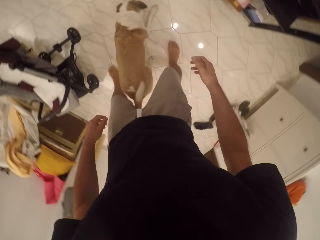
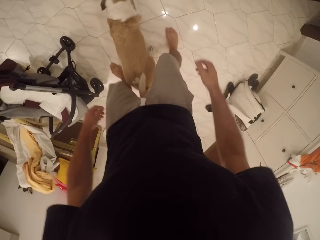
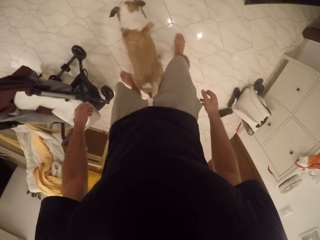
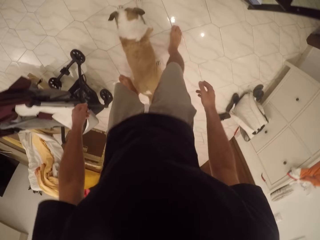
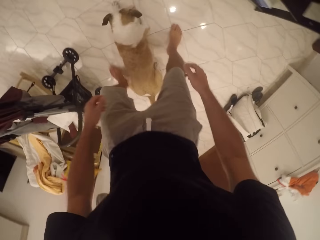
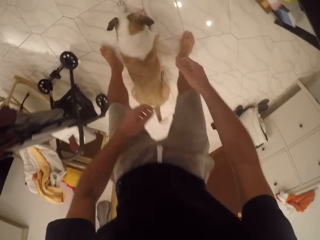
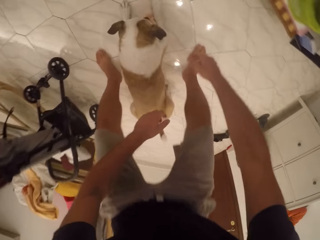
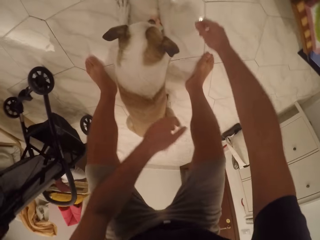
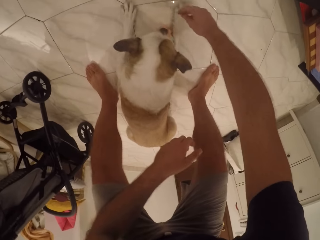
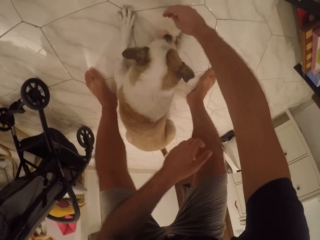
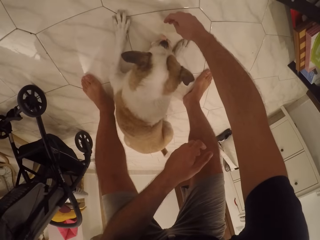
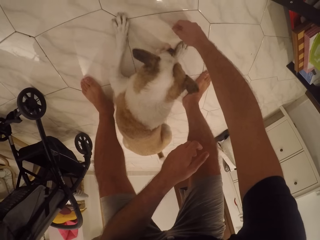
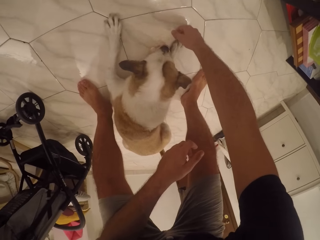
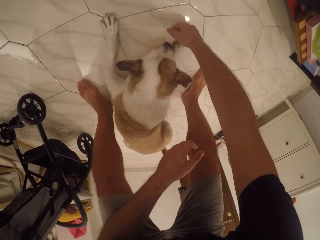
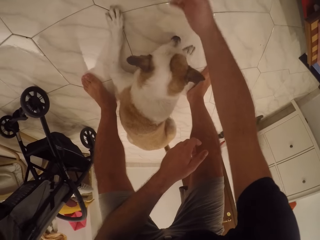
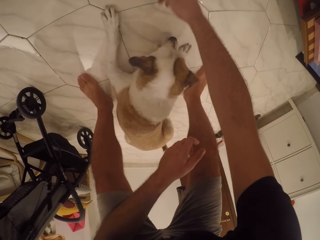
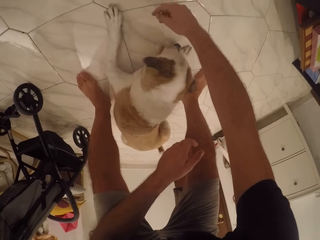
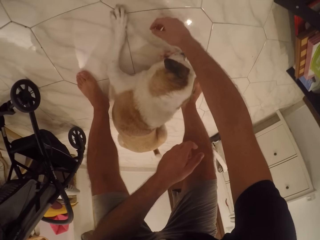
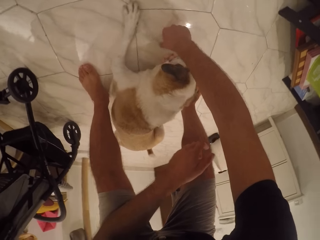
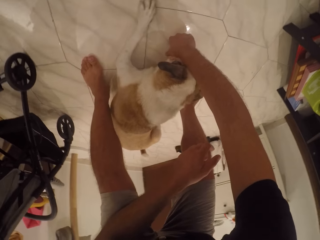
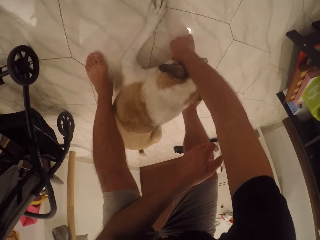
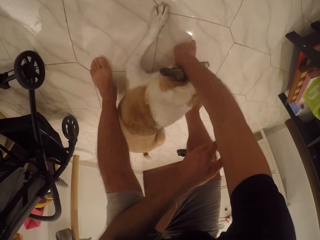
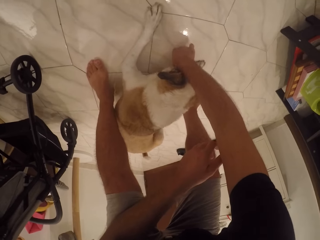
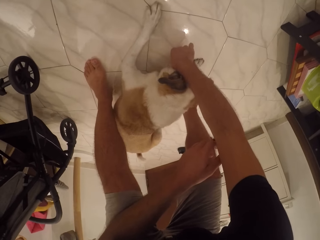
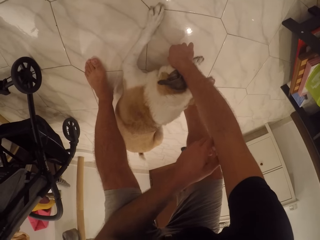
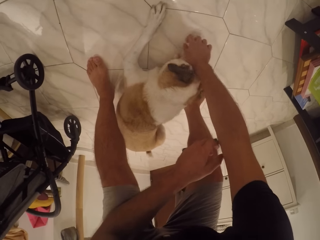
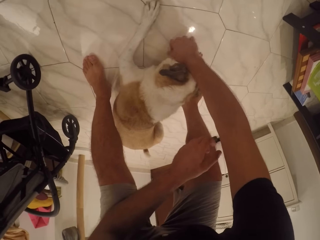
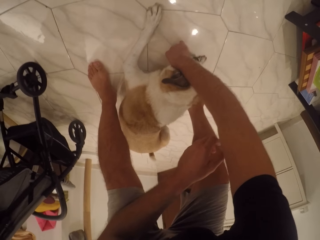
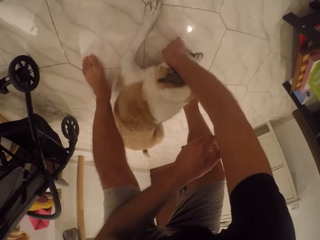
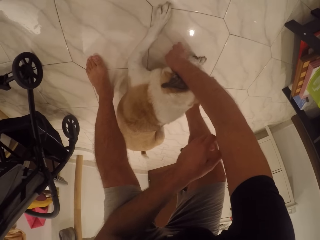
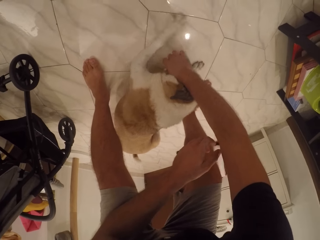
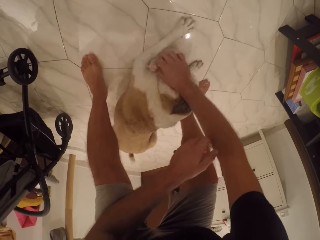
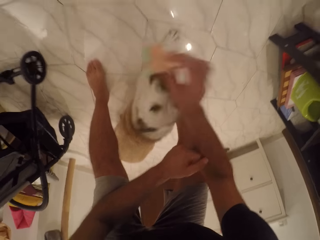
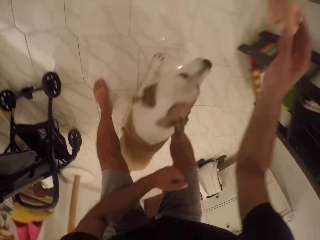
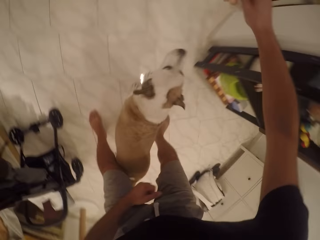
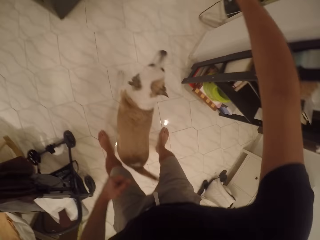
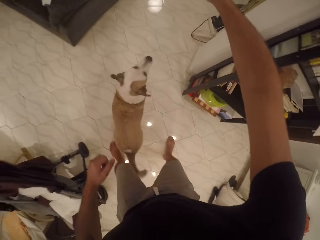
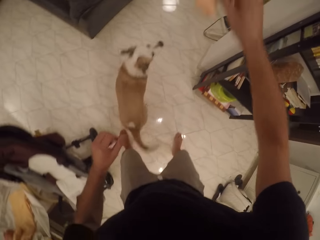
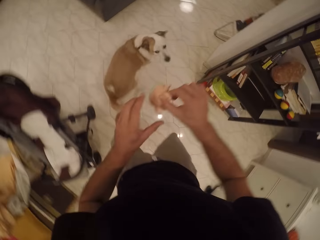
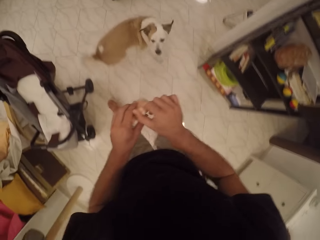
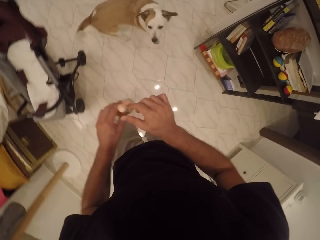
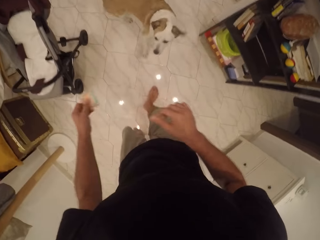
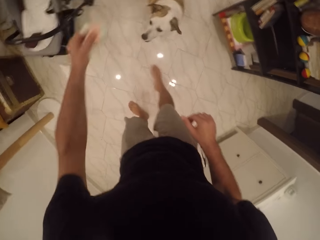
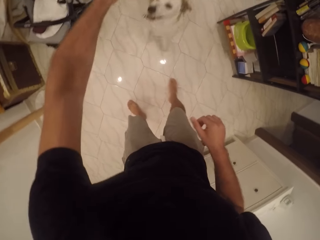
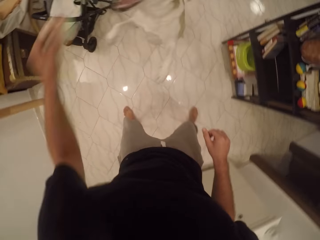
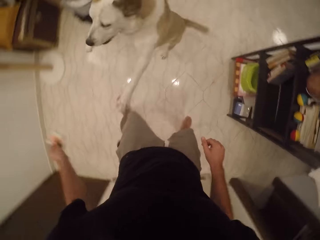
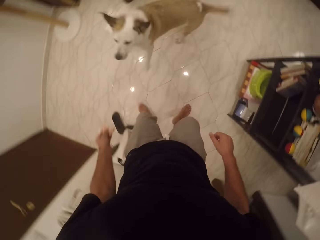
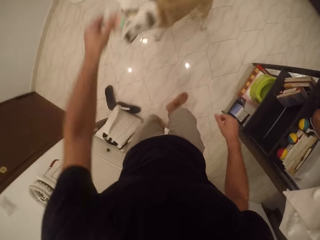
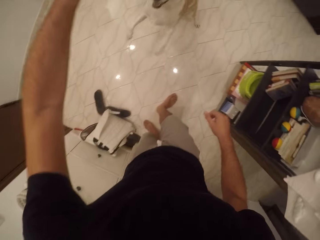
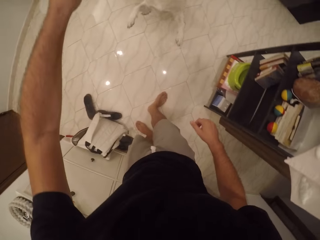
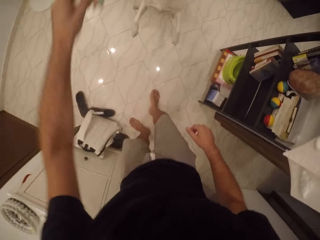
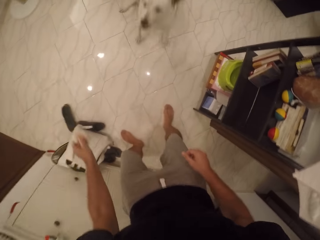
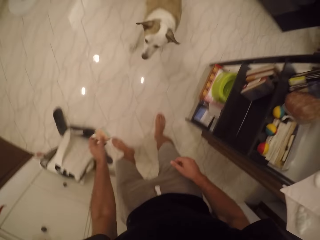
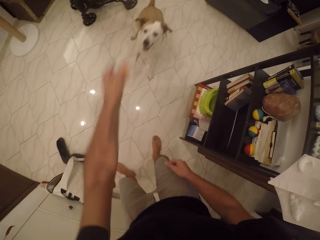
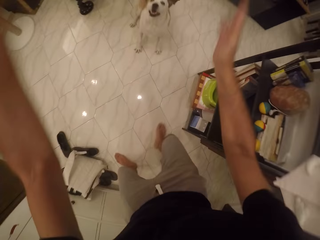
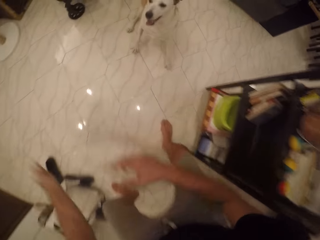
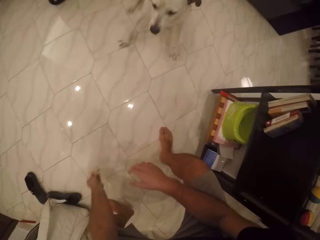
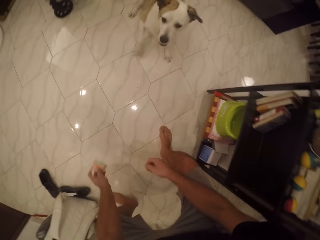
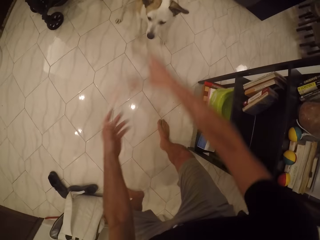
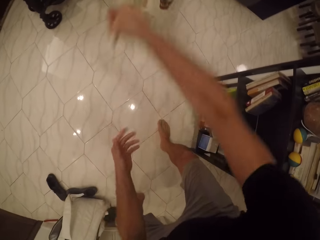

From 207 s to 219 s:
The camera wearer bends towards the dog and stares at the dog. They take the toy from the dog and stand up. They play with the dog. They play with the dog toy.

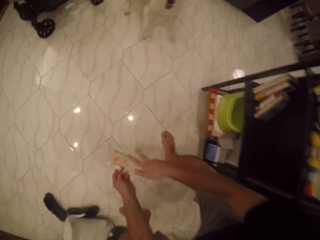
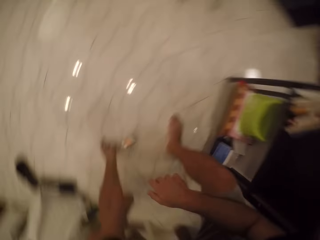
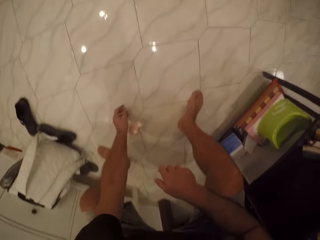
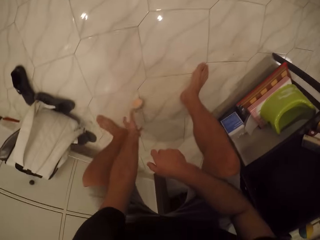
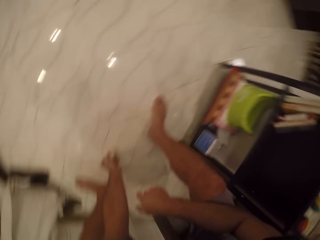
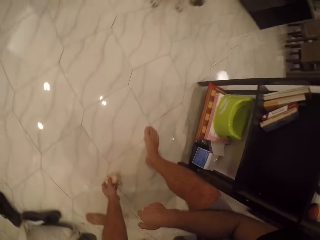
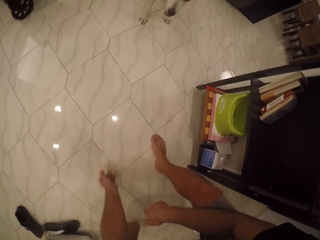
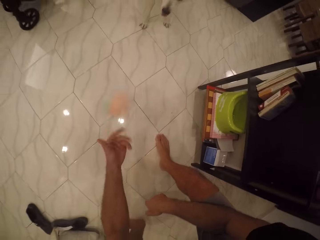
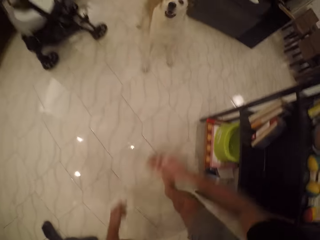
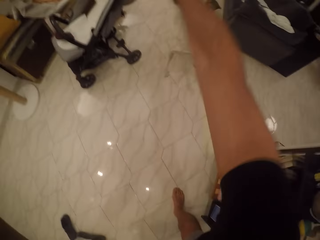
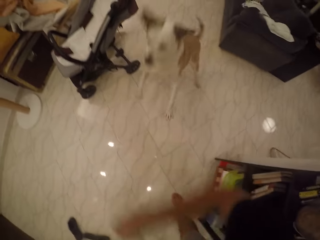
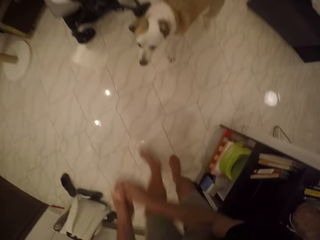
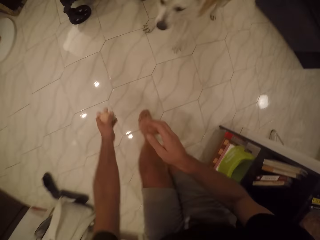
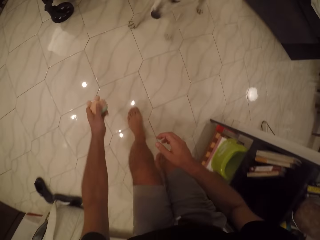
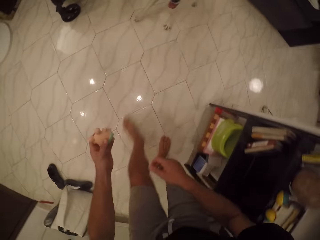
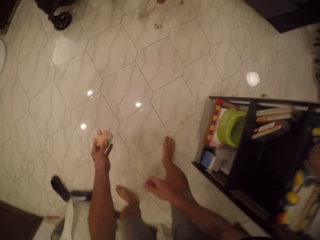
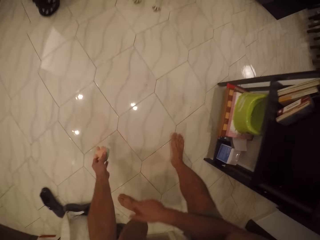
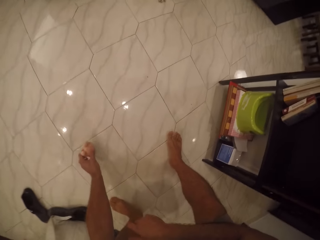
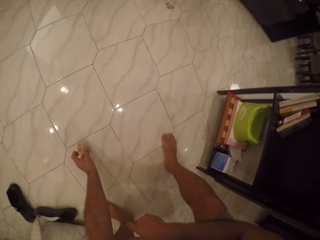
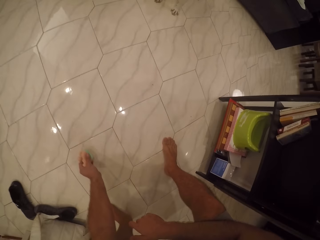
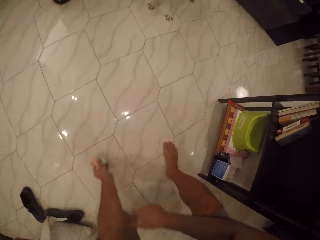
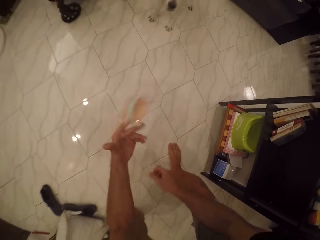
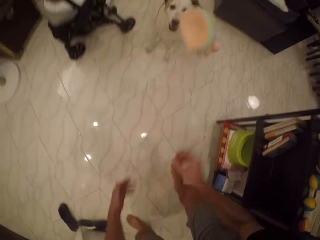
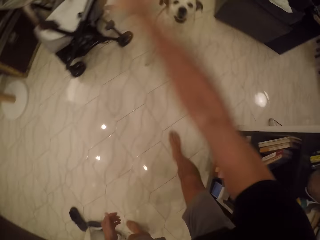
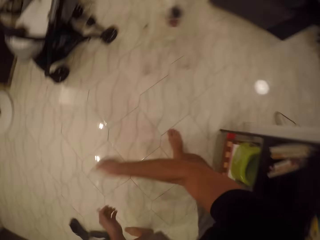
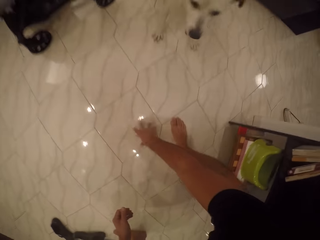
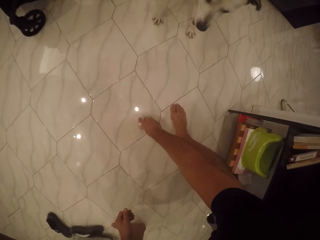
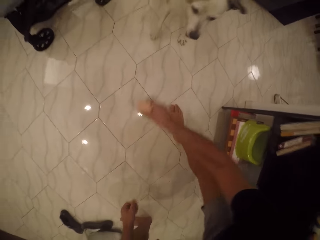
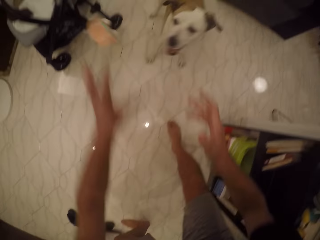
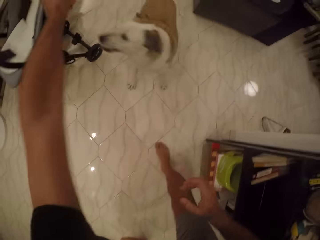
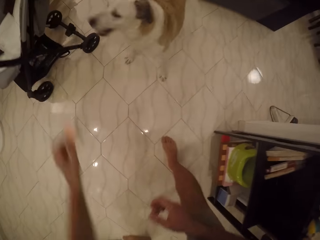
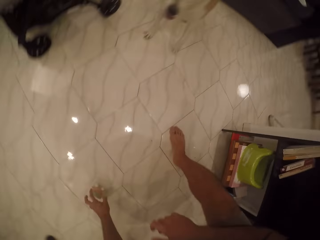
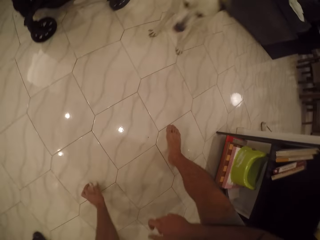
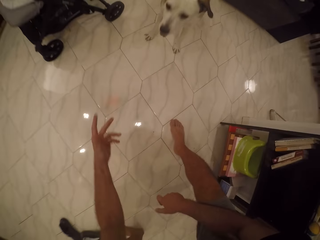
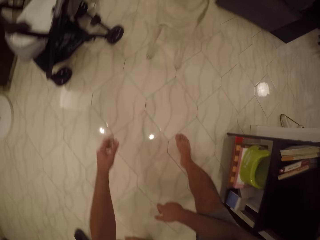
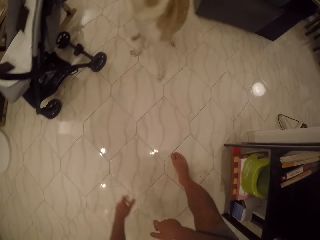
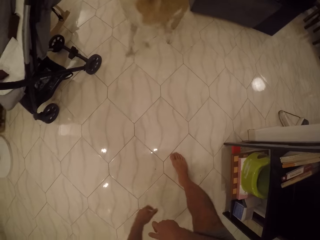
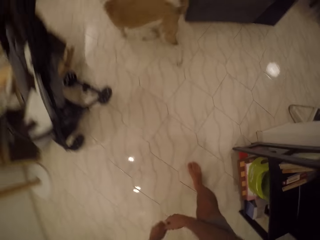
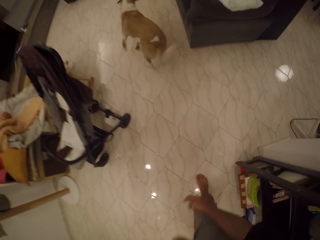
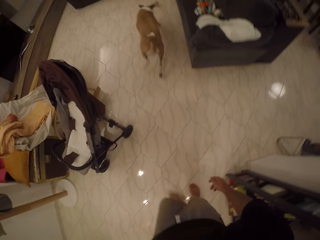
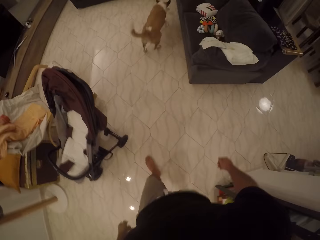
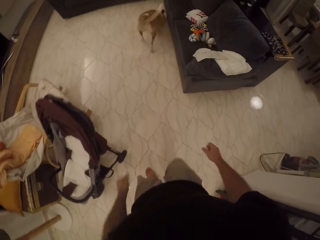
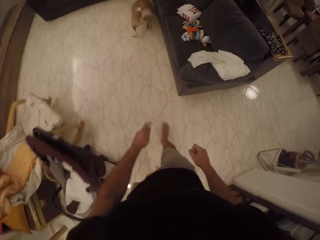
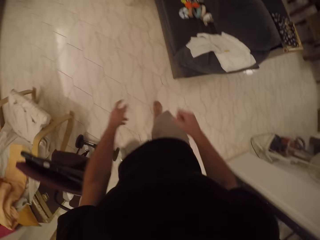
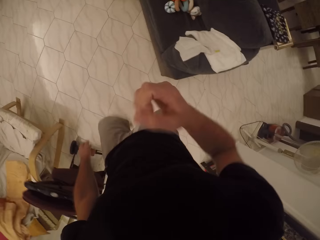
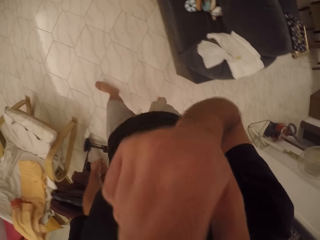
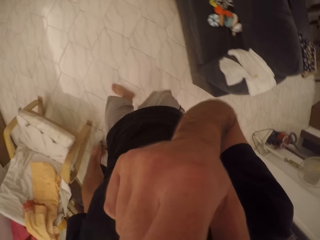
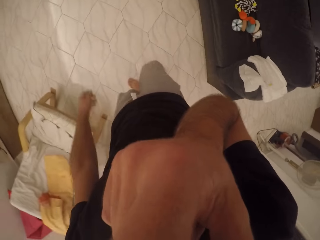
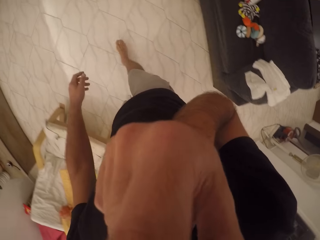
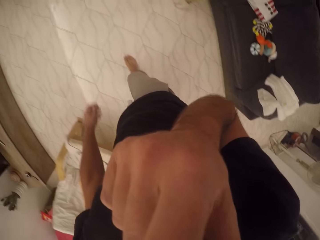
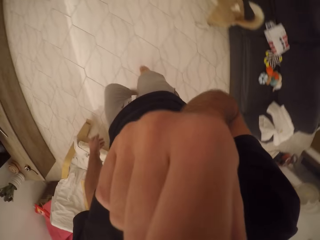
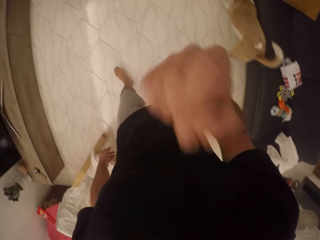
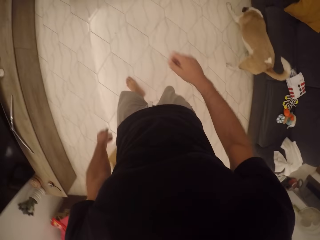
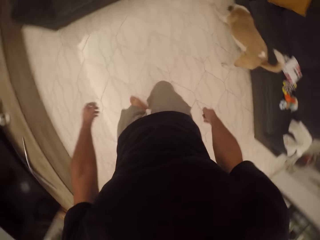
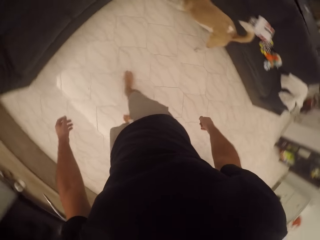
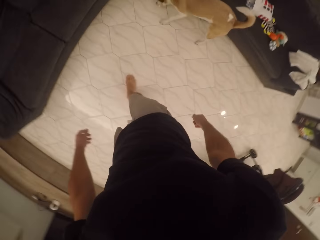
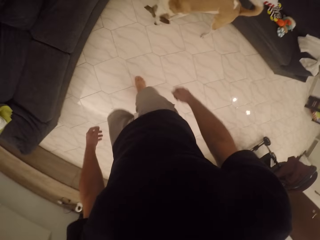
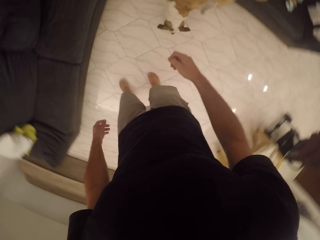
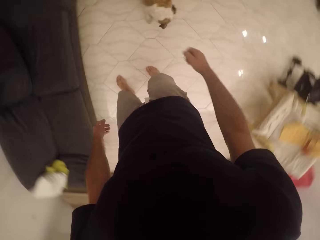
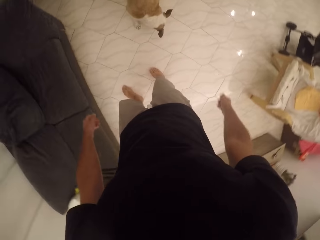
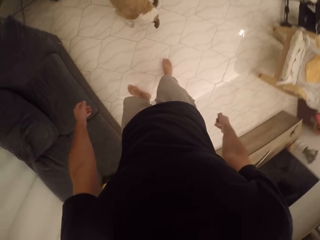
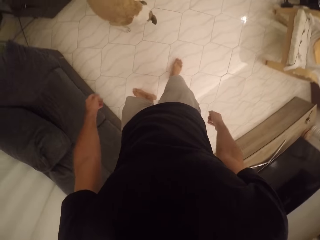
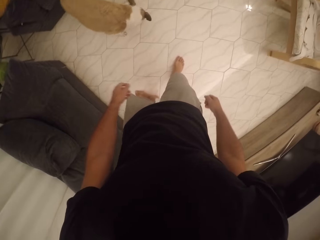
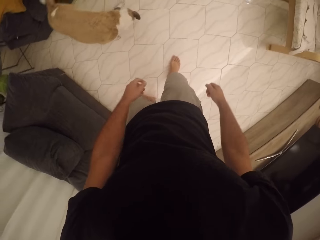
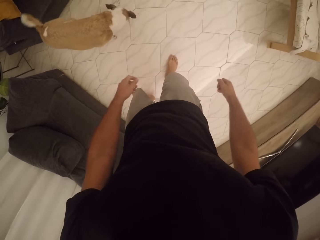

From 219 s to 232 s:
The camera wearer throws the dog toy to the dog. He follows the dog. He scratches his face with his hand. He raises his hand. He follows the dog. He stares at the dog.
